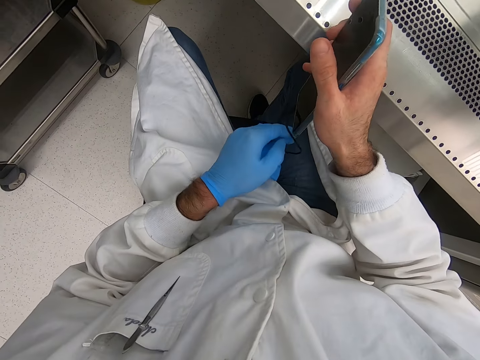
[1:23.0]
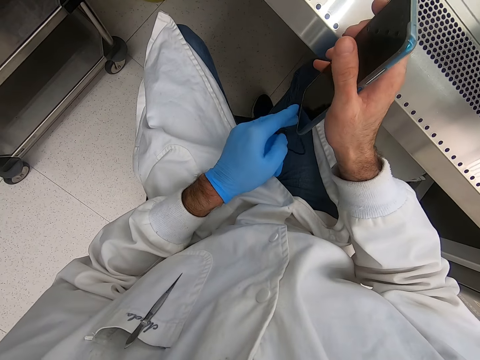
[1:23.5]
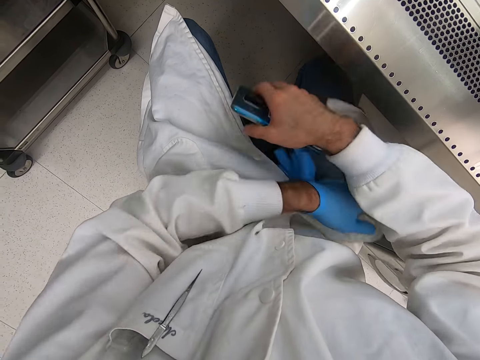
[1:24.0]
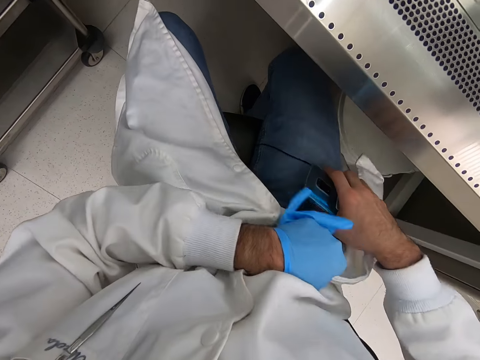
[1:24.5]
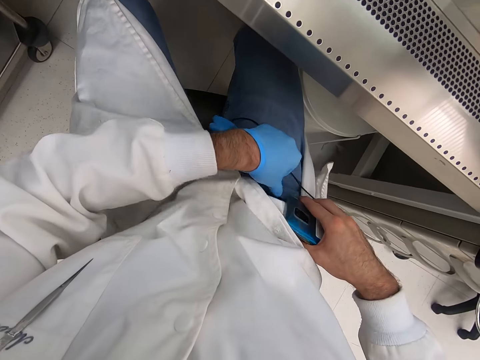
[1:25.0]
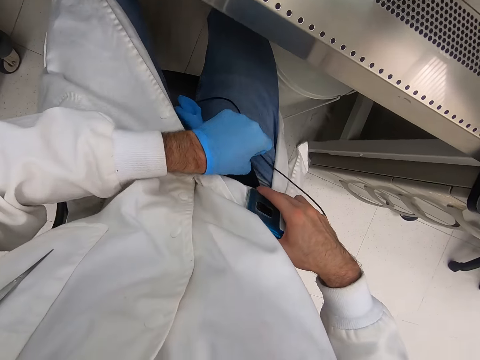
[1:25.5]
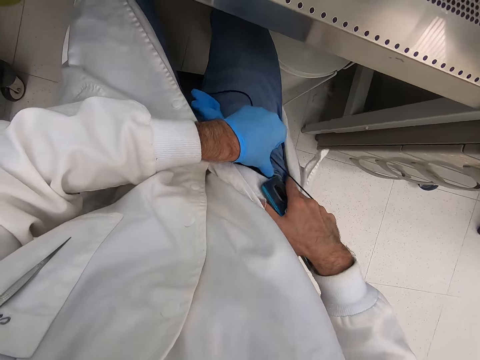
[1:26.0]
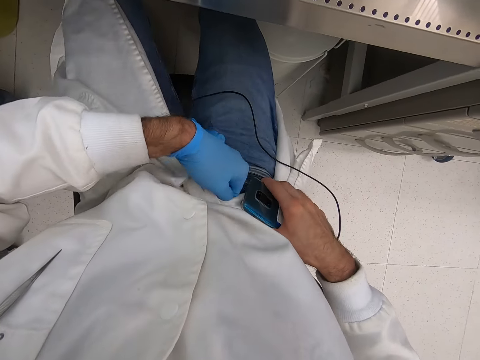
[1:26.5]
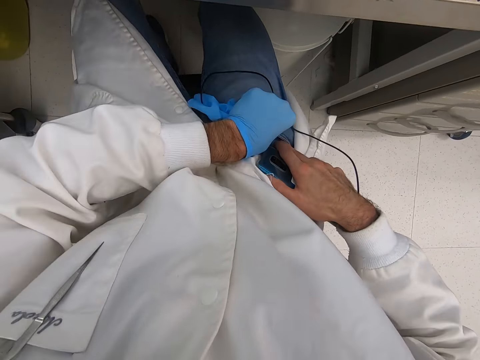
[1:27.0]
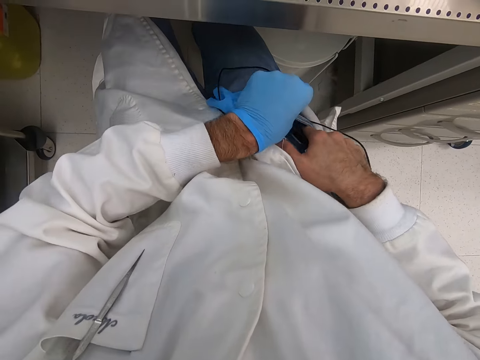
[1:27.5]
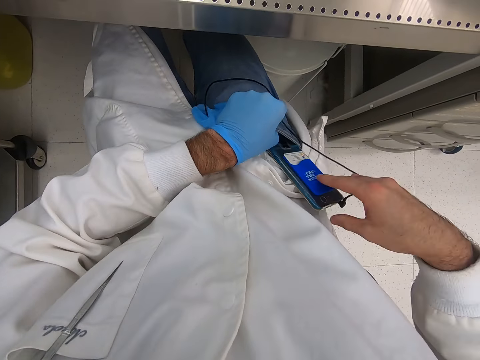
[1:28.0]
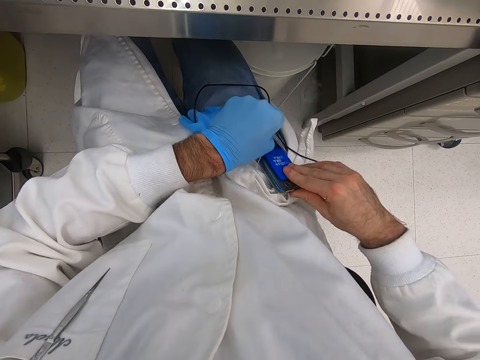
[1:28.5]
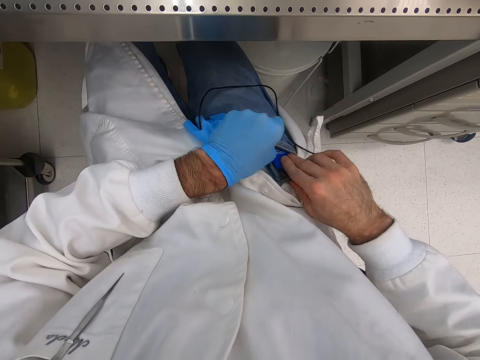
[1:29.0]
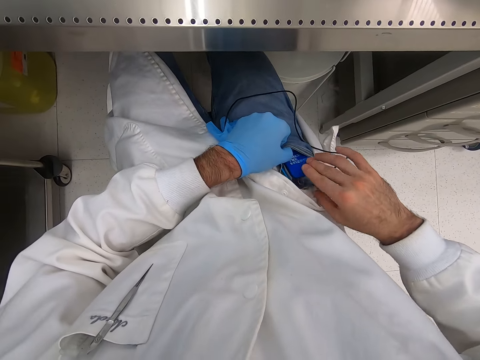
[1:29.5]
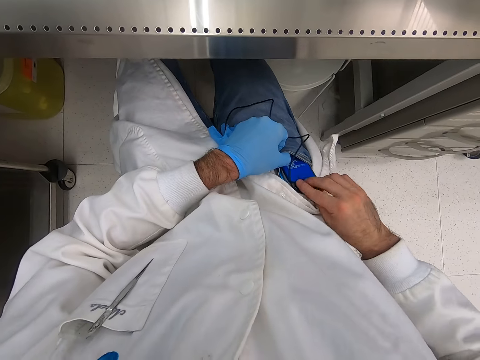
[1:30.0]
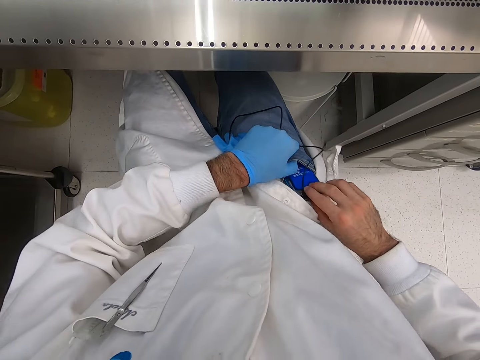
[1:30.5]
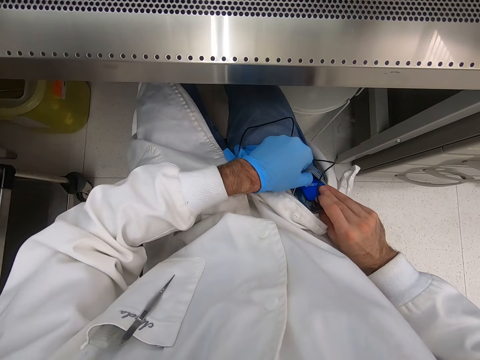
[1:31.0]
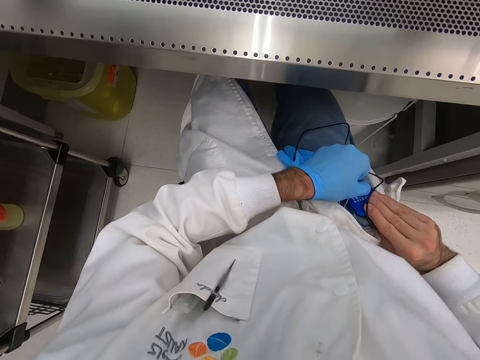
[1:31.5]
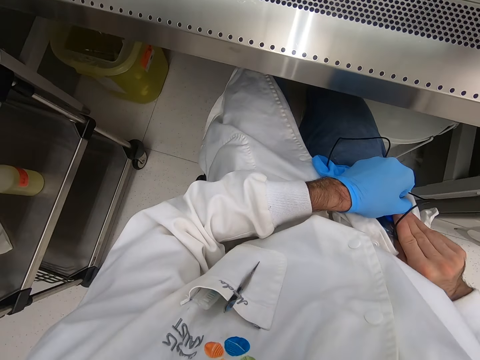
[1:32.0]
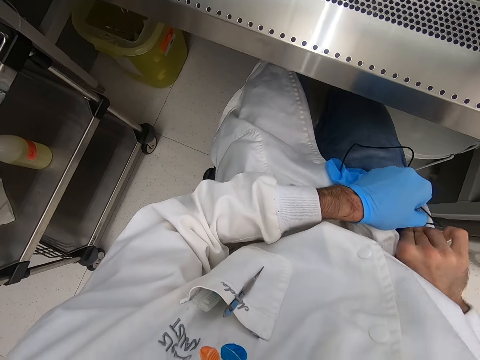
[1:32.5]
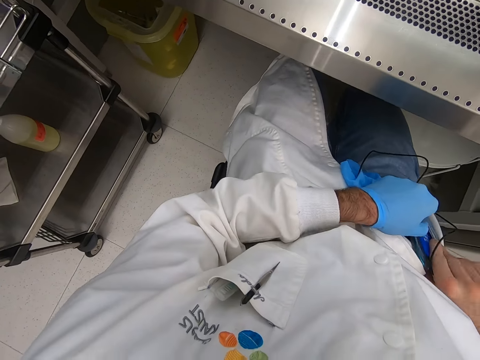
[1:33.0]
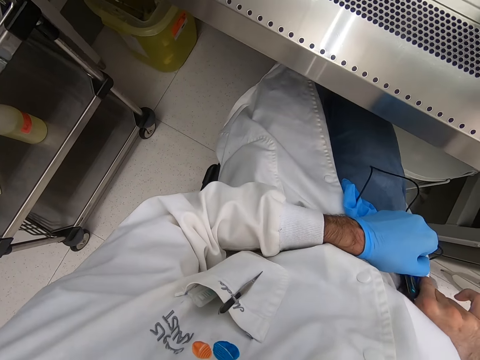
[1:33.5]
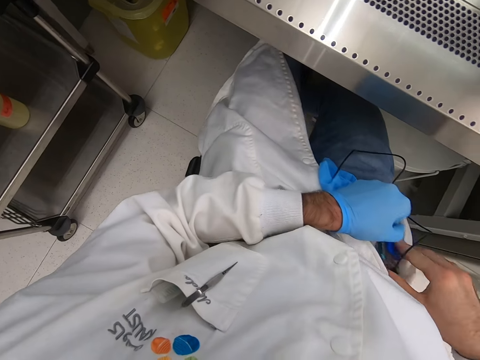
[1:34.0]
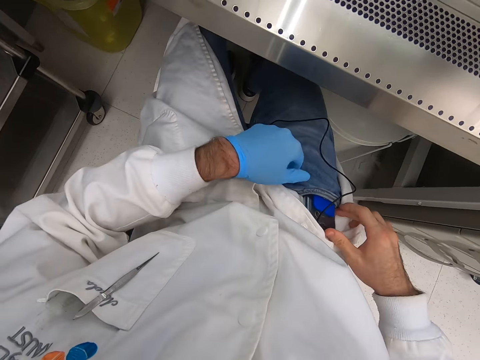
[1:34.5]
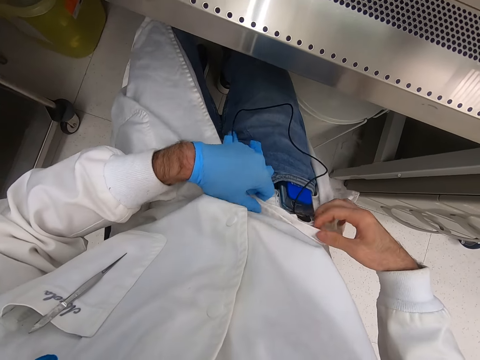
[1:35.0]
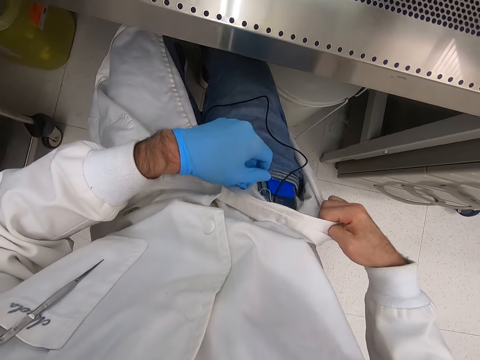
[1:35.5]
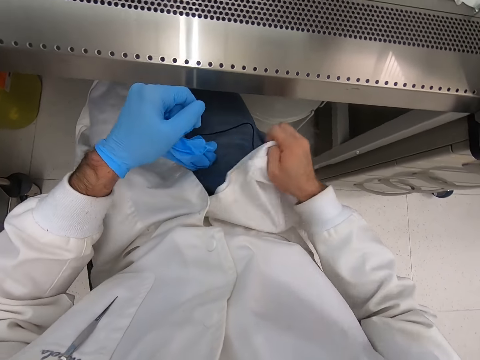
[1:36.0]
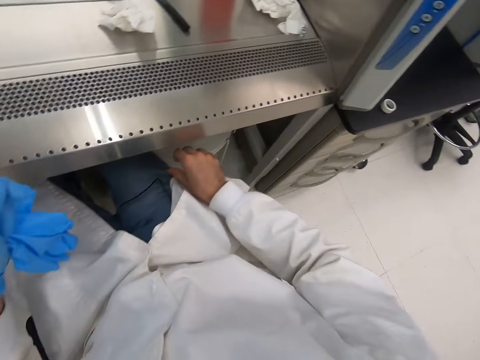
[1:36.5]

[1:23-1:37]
The camera wearer puts the phone in the pocket.

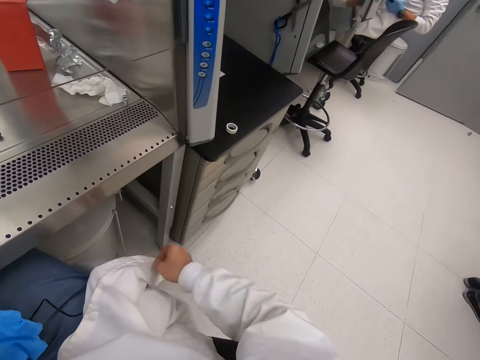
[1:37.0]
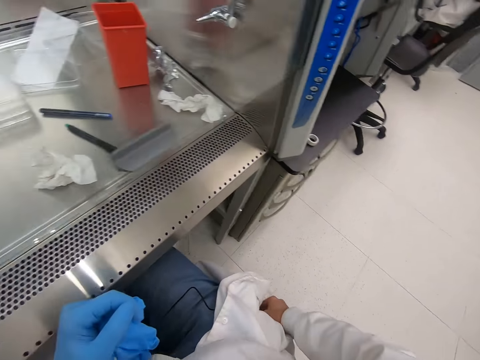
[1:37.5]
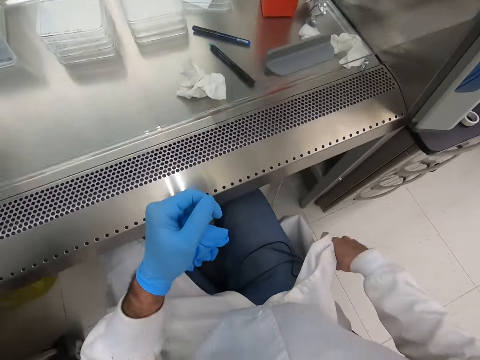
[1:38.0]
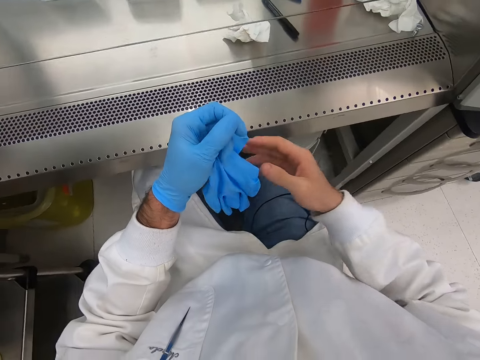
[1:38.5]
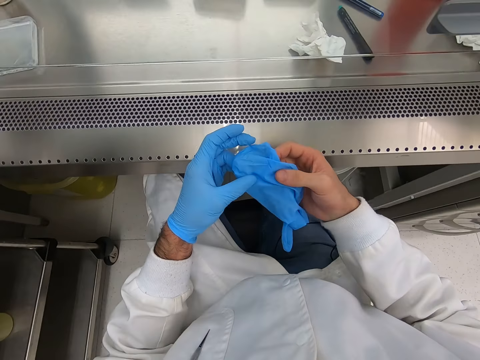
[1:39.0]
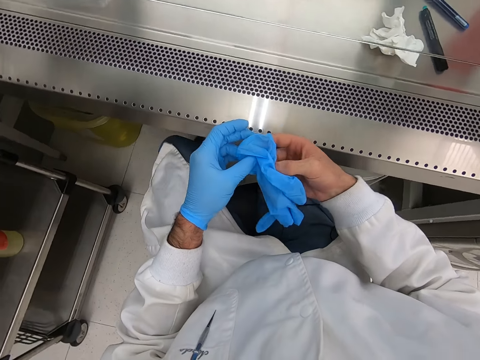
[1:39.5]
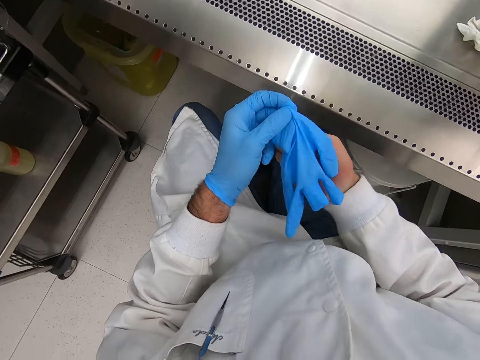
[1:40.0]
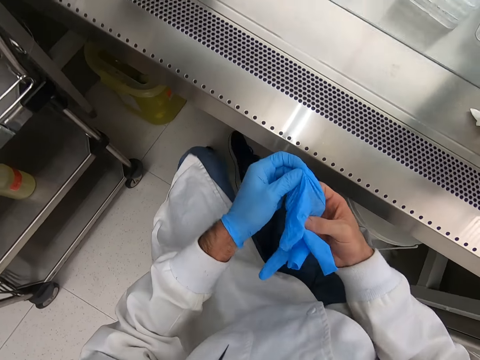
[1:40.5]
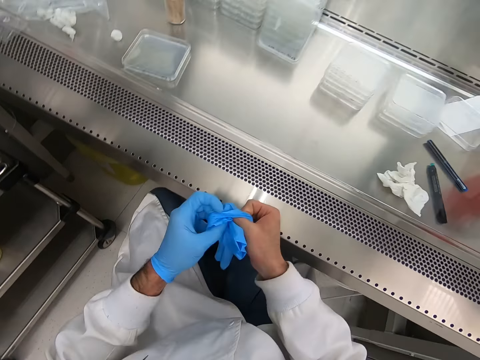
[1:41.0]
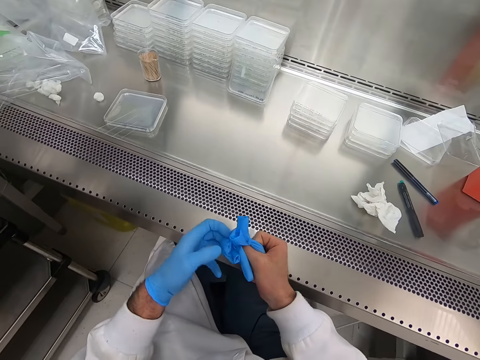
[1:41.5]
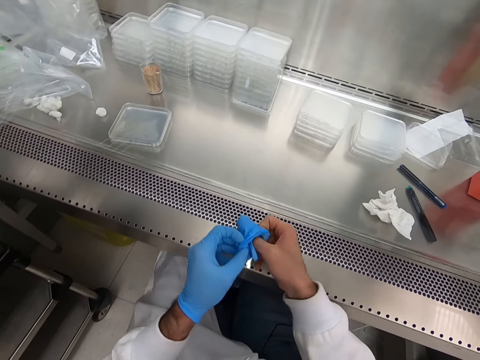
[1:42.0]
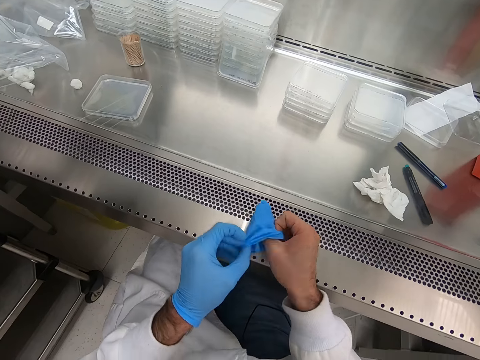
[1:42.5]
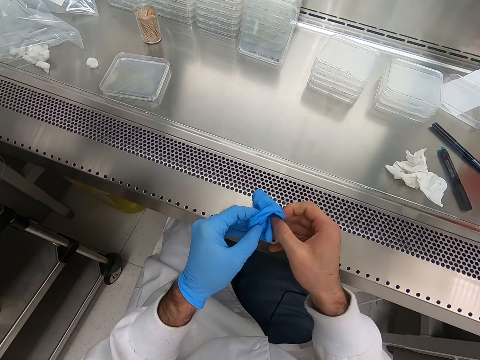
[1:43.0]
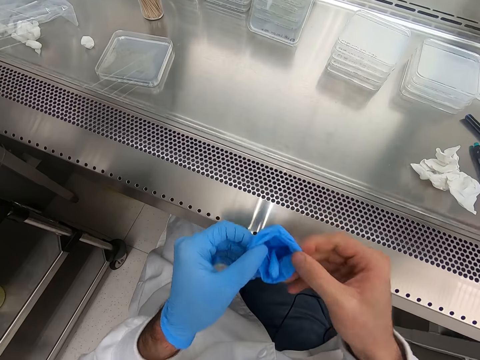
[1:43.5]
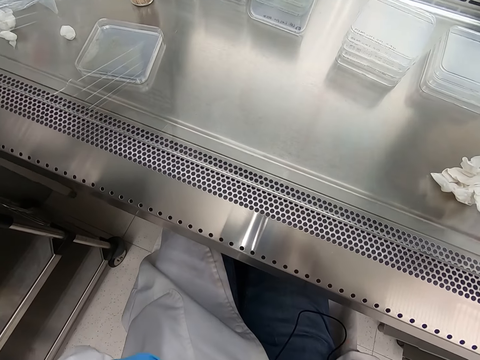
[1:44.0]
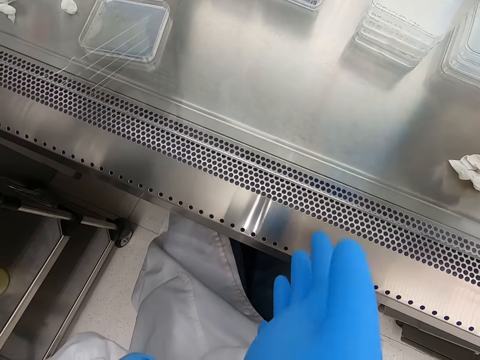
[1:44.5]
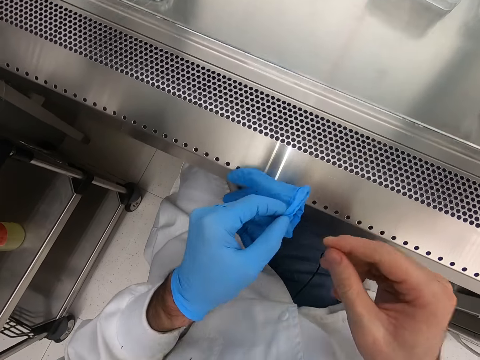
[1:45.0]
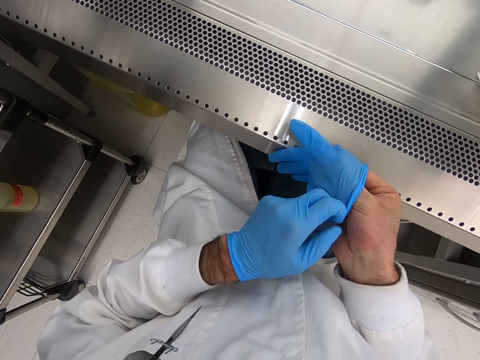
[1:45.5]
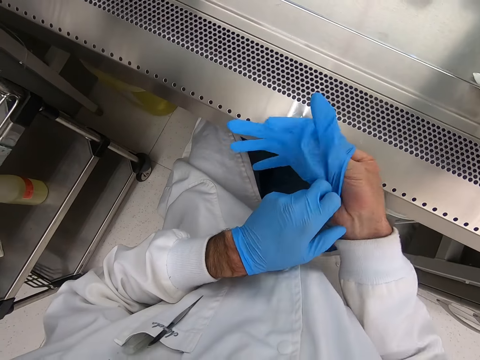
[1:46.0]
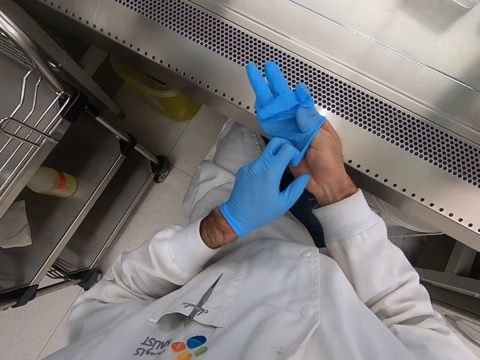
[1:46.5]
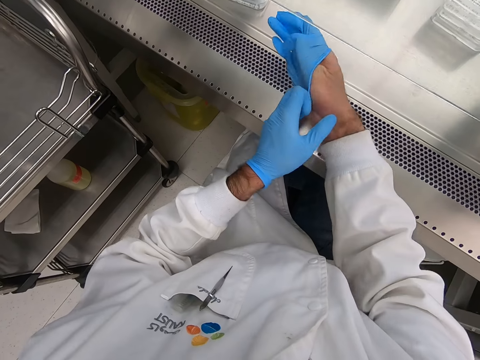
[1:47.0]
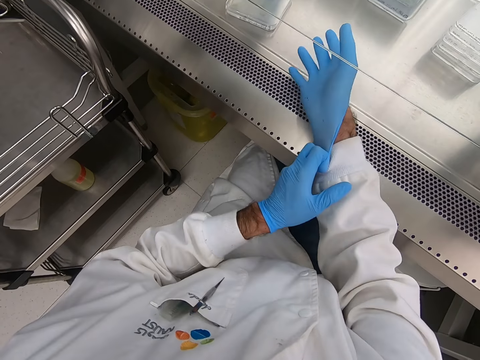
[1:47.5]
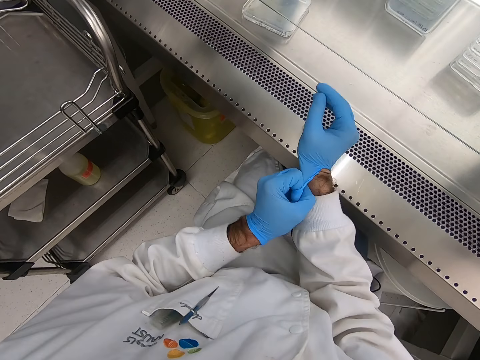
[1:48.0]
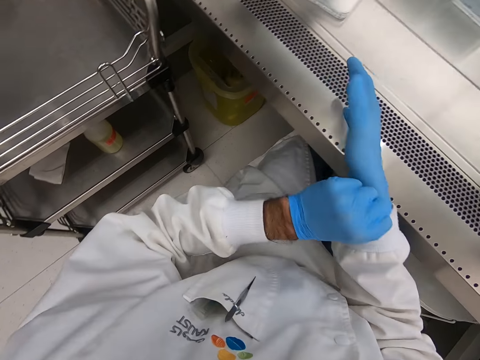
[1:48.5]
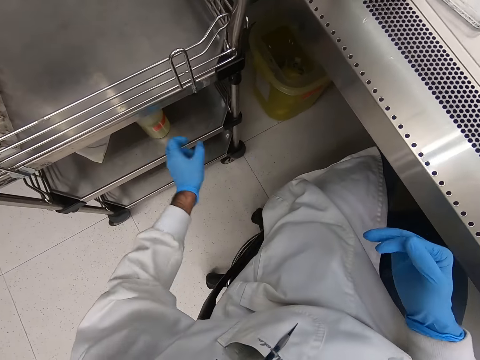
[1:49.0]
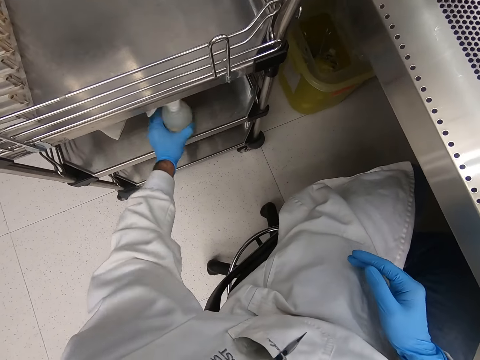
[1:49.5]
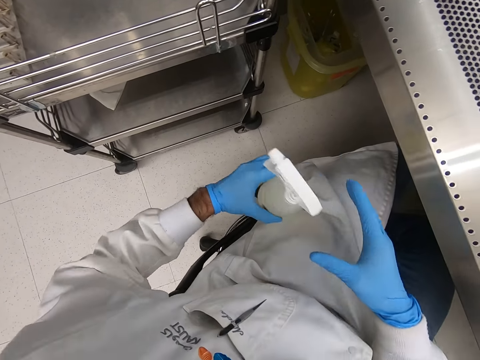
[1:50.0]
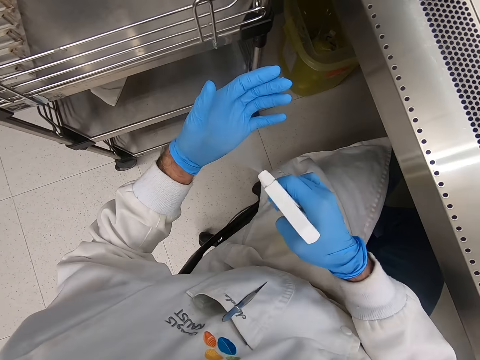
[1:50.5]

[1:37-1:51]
The camera wearer holds the glove. They wear the glove. They pick up a bottle of something.
